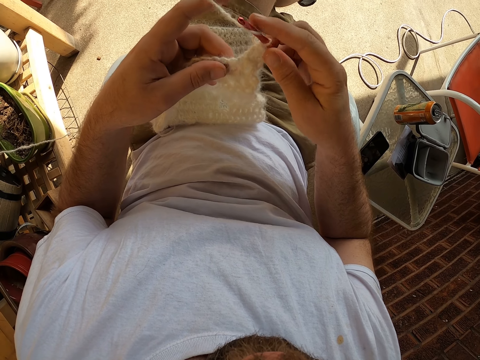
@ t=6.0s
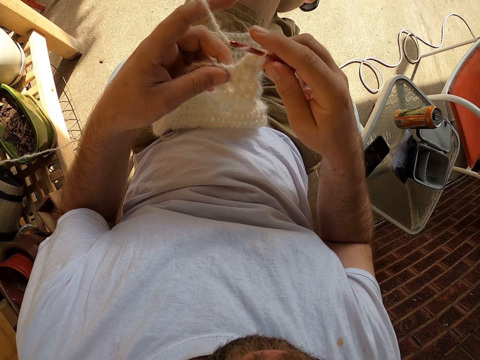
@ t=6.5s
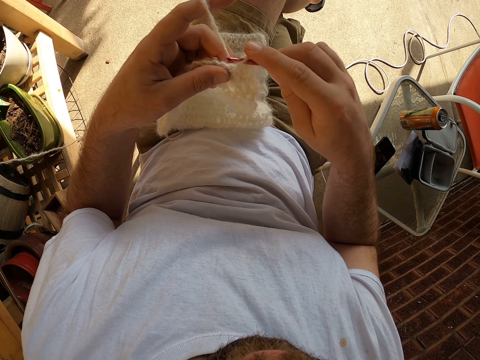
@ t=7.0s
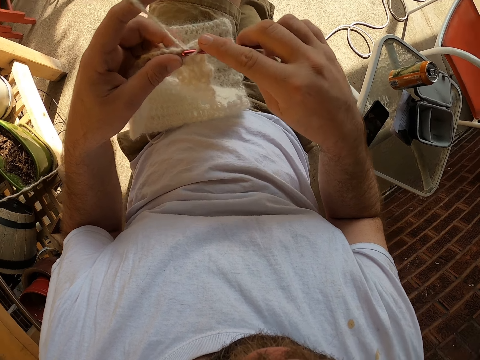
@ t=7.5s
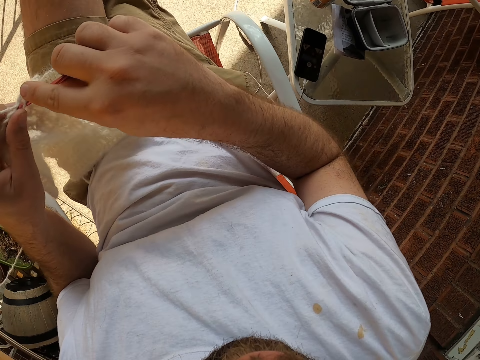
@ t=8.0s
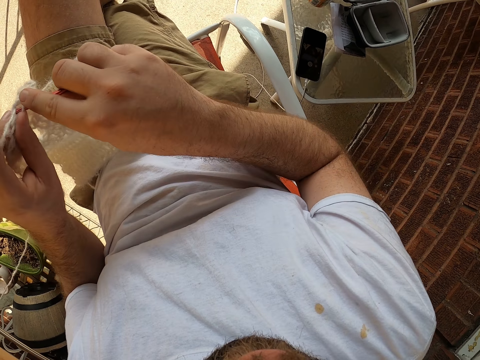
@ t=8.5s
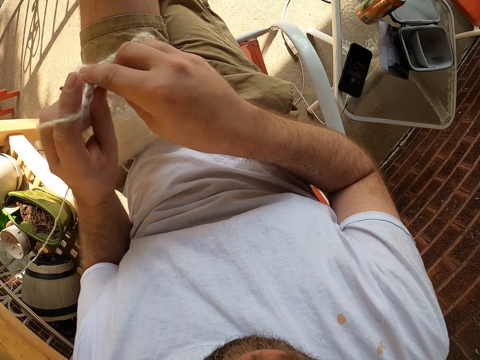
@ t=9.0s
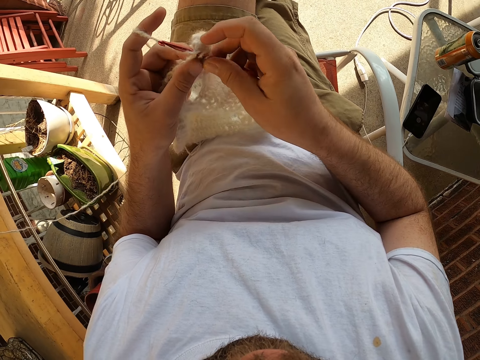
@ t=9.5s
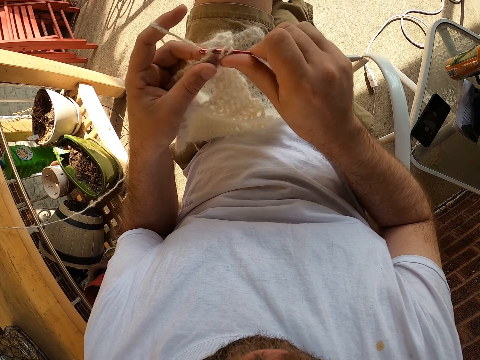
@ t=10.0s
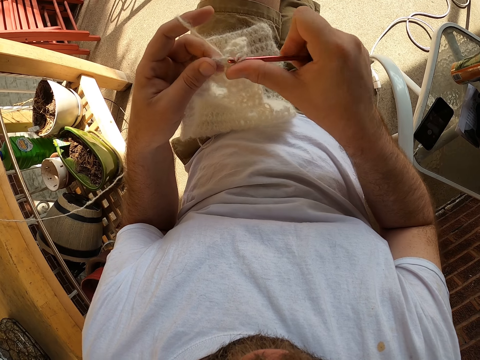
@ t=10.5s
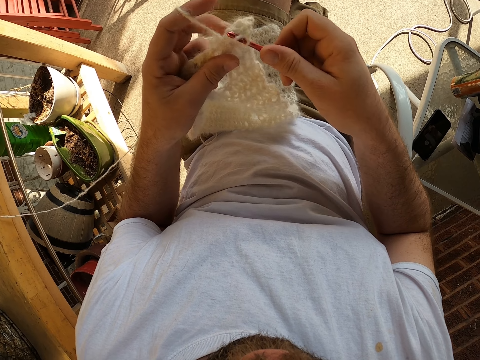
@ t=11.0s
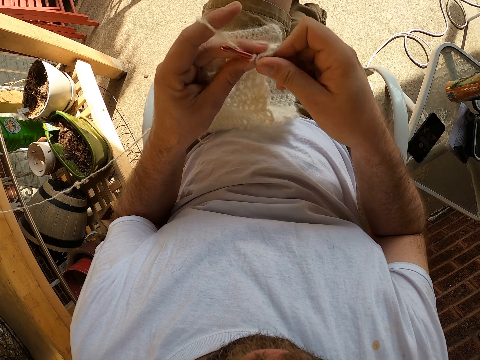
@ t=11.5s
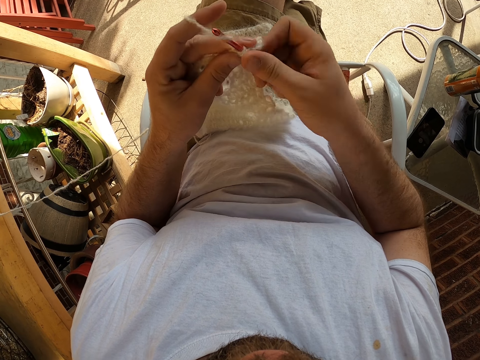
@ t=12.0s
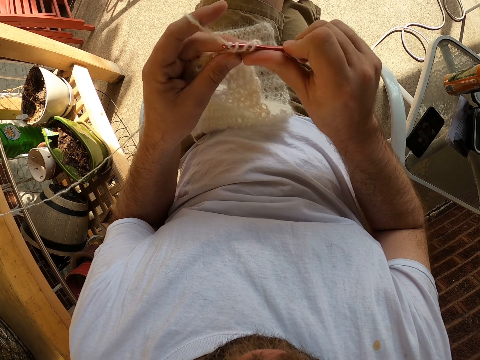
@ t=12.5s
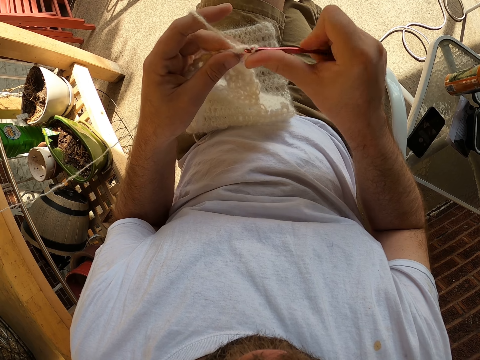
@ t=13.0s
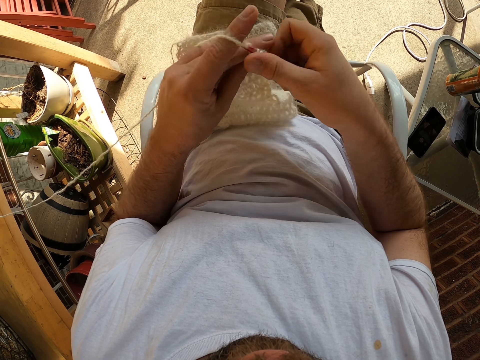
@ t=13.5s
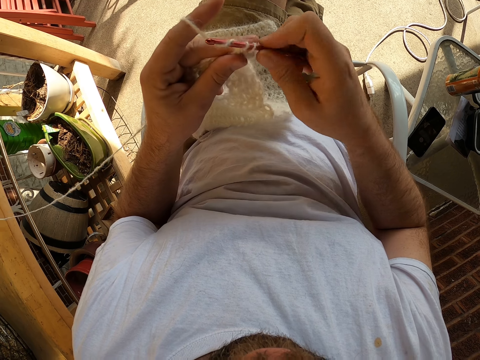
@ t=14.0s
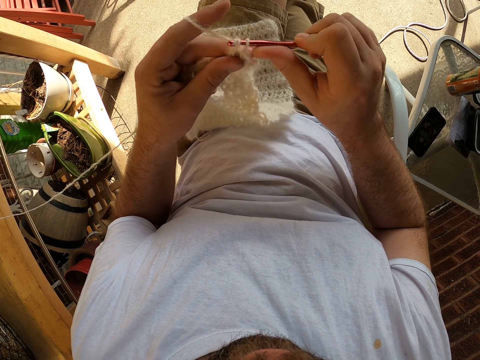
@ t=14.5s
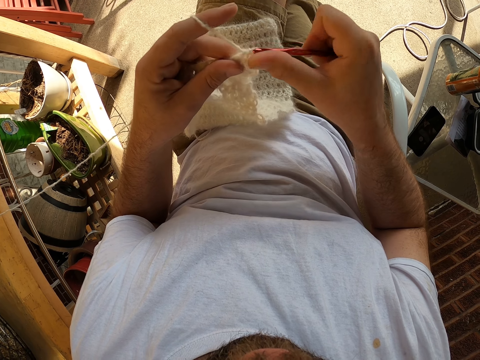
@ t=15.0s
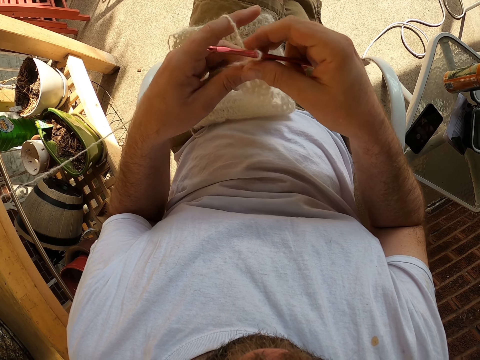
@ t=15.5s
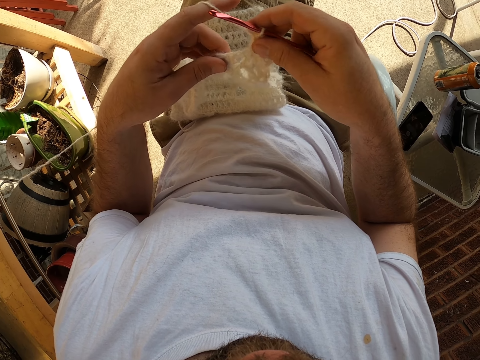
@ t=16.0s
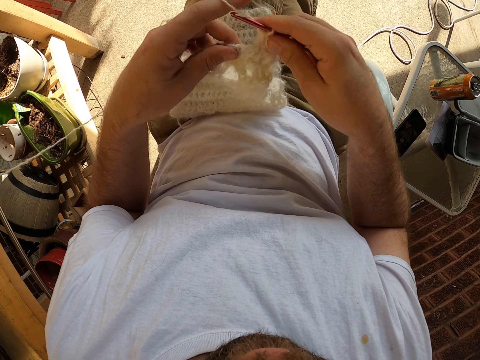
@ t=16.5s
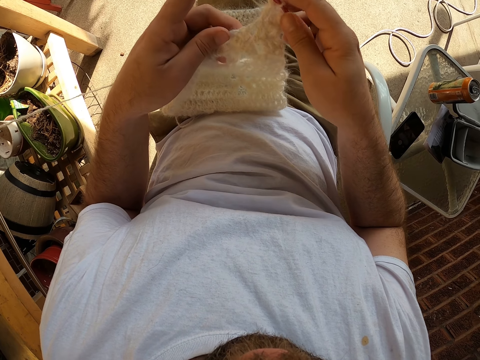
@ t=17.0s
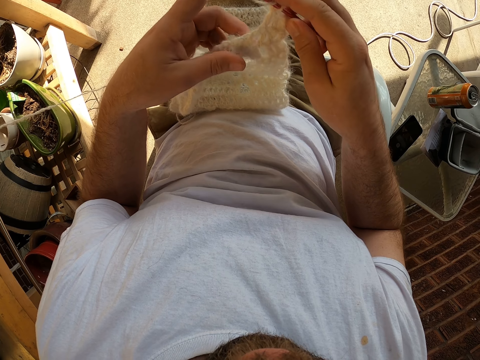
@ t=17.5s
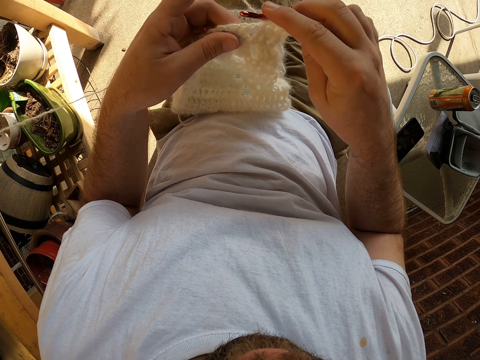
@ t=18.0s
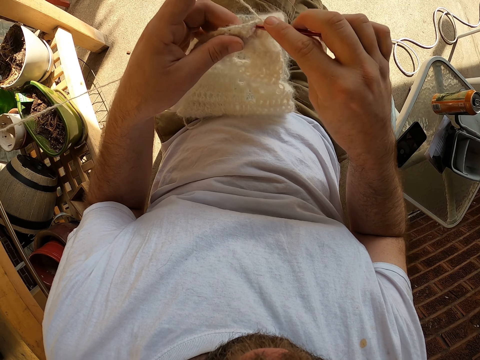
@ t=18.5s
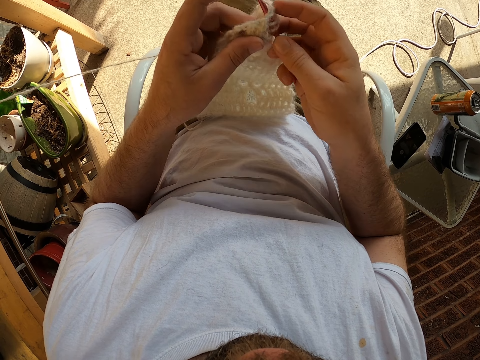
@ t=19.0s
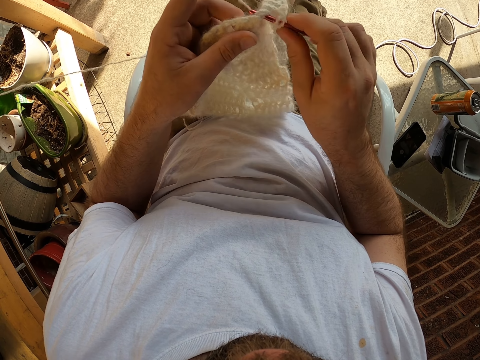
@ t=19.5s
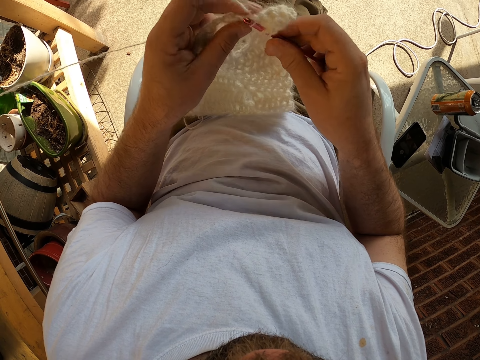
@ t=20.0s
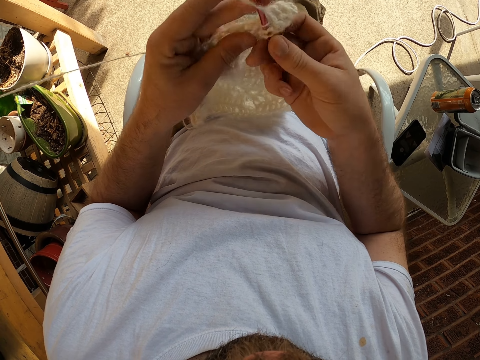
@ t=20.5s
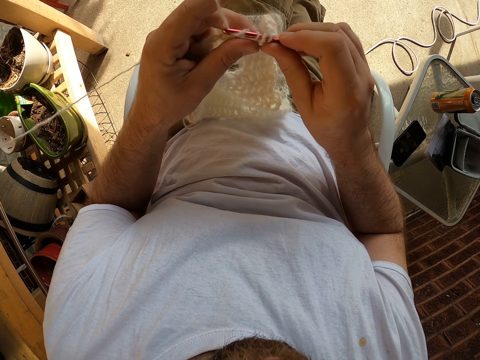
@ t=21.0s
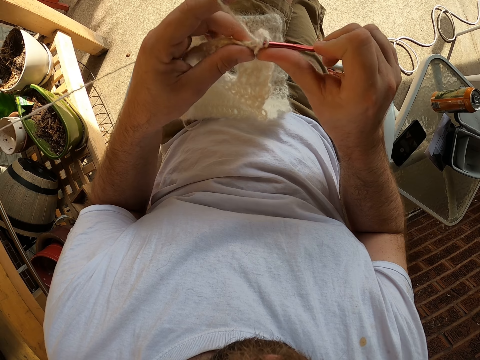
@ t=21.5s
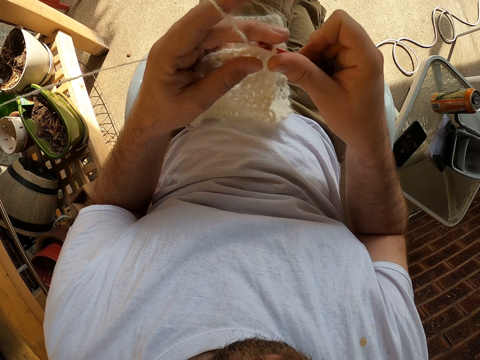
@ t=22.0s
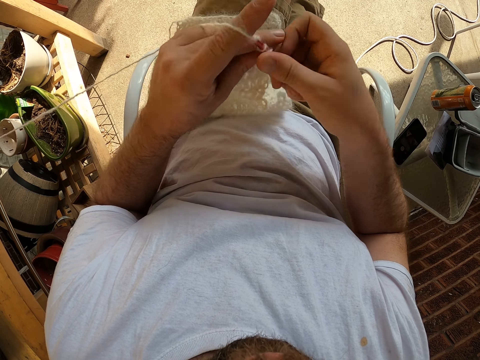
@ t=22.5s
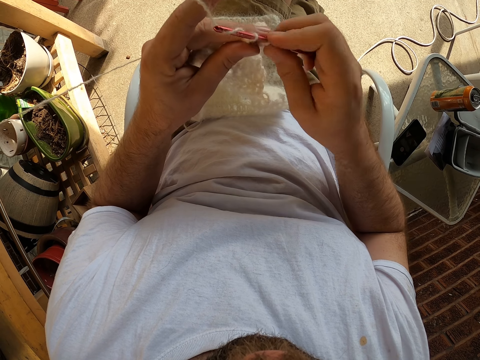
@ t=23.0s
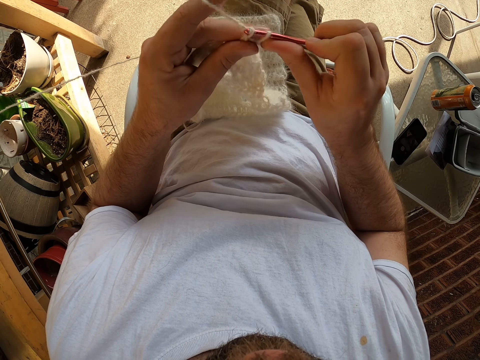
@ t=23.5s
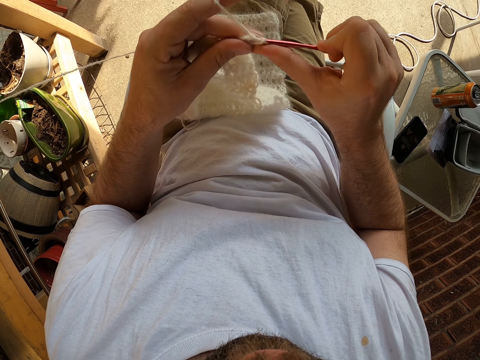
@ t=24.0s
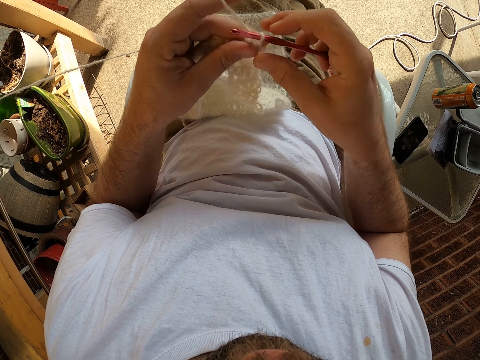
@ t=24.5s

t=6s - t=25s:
The camera wearer knits a fabric with a knitting thread. They coil a knitting yarn on a crochet hook. They knit the fabric with the knitting thread. They coil the knitting yarn on the crochet hook.

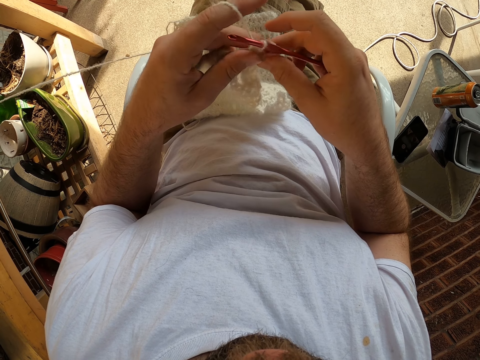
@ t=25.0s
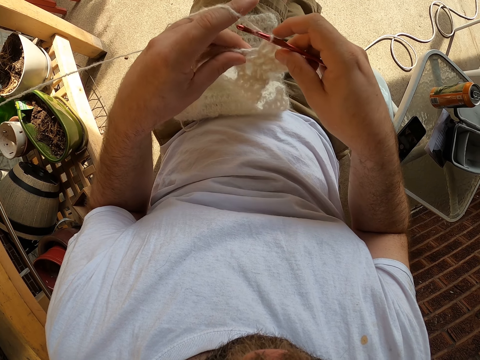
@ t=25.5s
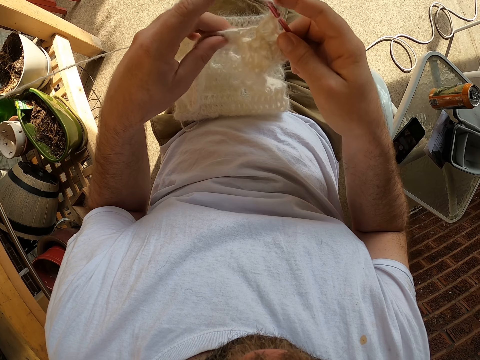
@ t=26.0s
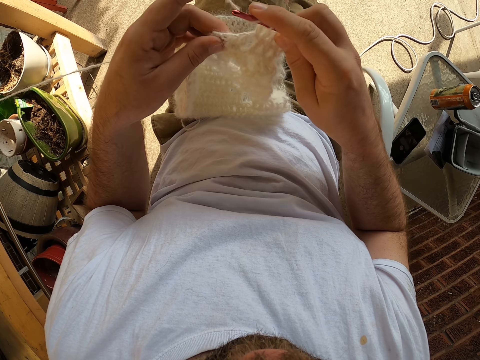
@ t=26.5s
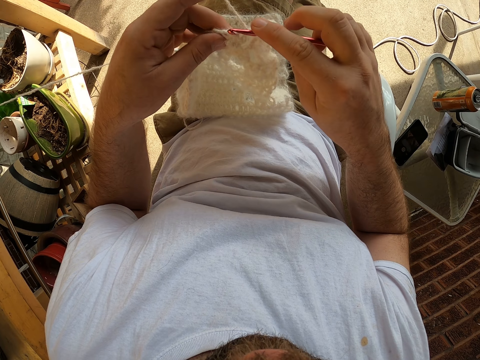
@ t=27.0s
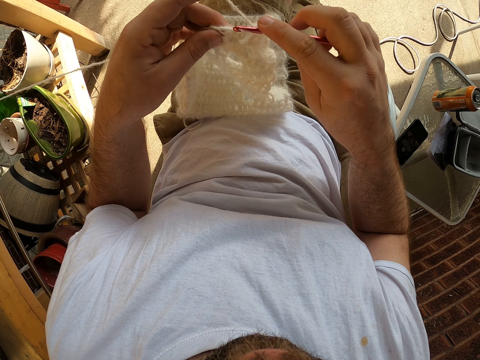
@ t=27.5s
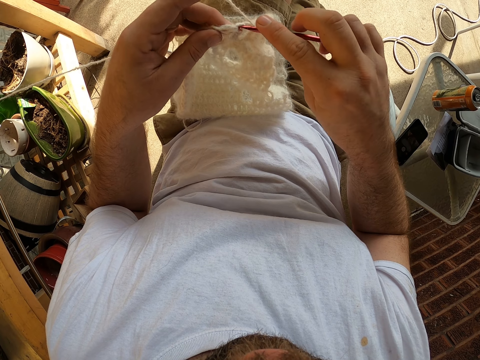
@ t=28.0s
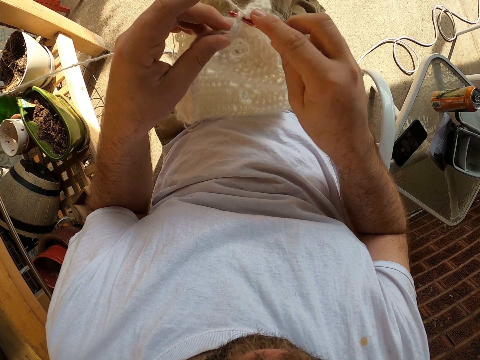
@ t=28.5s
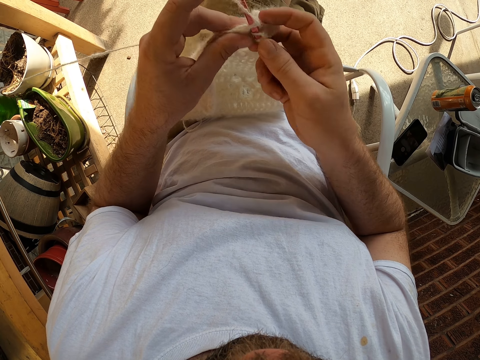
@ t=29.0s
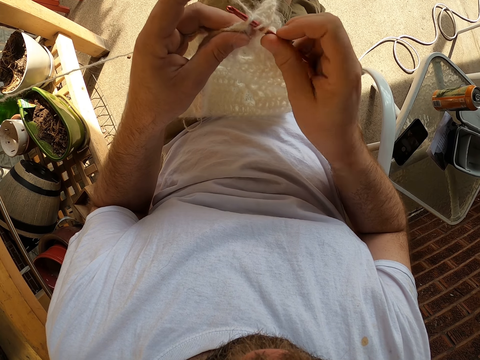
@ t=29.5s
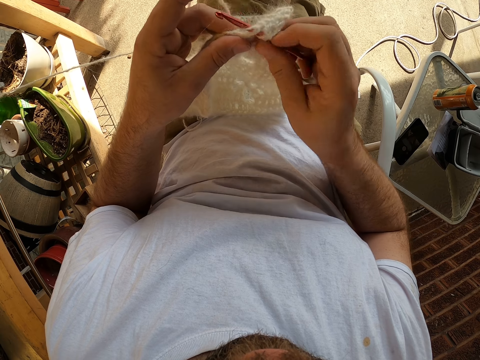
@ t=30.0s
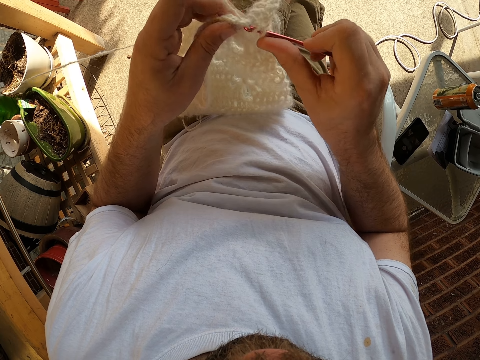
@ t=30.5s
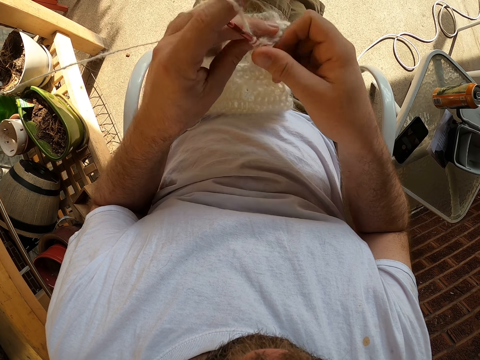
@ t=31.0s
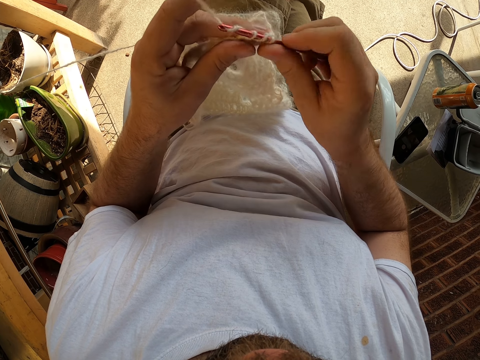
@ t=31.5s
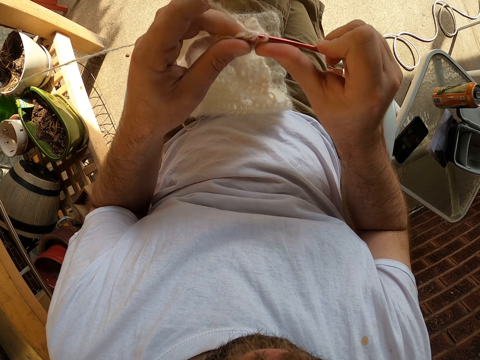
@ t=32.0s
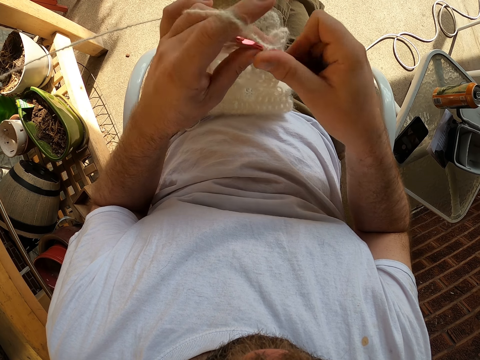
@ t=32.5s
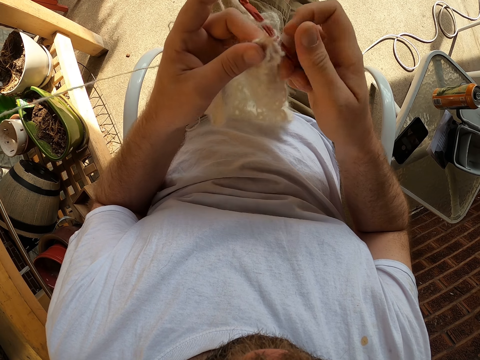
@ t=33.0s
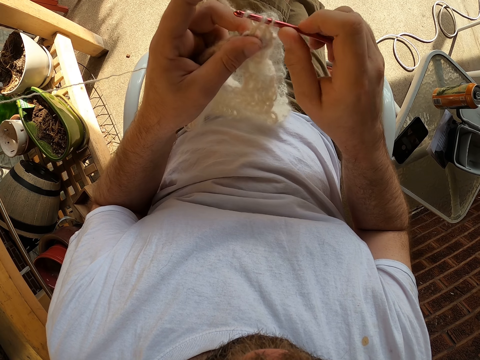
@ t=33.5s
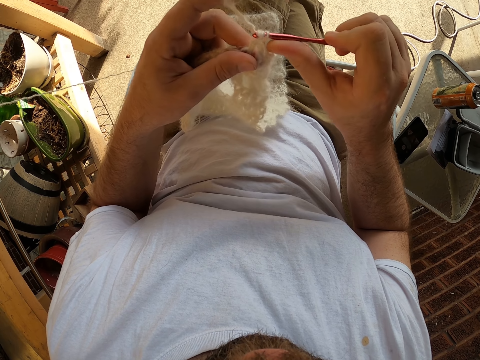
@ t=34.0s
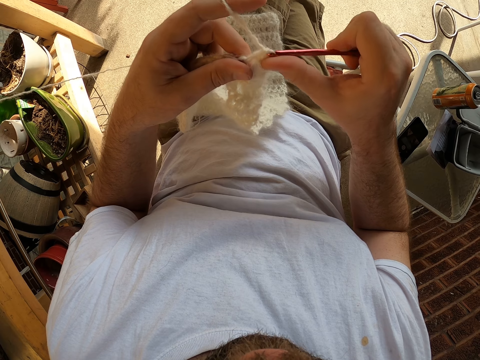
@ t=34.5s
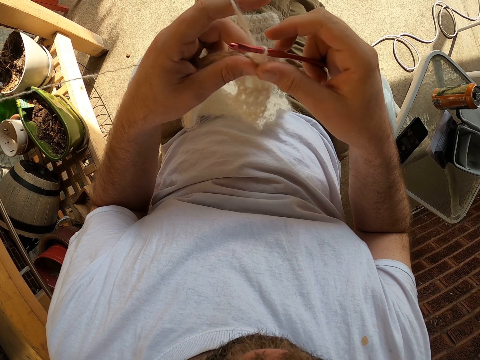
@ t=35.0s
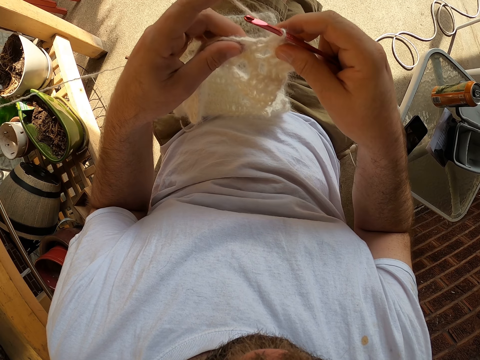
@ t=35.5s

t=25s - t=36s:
The camera wearer knits a fabric with a knitting thread. They coil a knitting yarn on a crochet hook.
